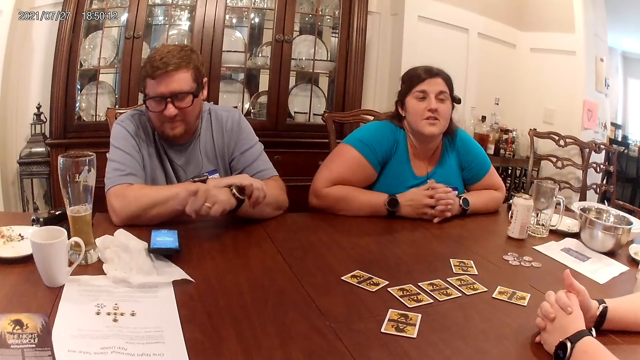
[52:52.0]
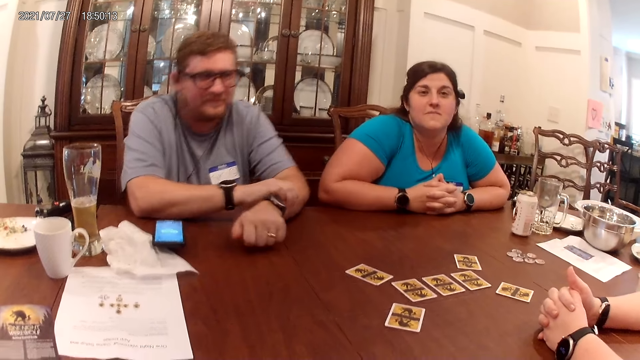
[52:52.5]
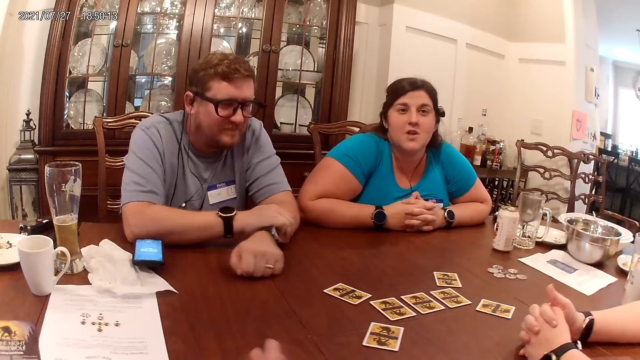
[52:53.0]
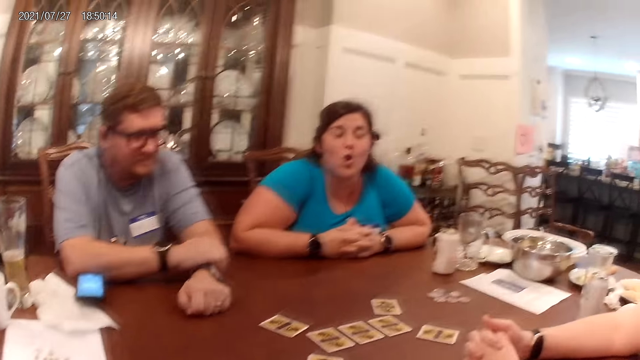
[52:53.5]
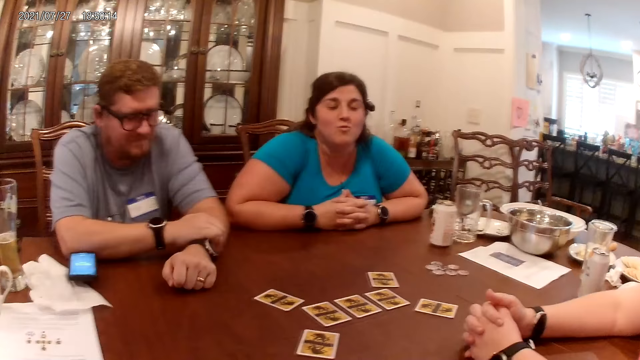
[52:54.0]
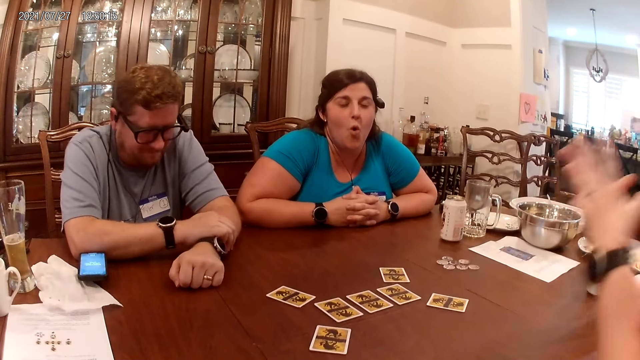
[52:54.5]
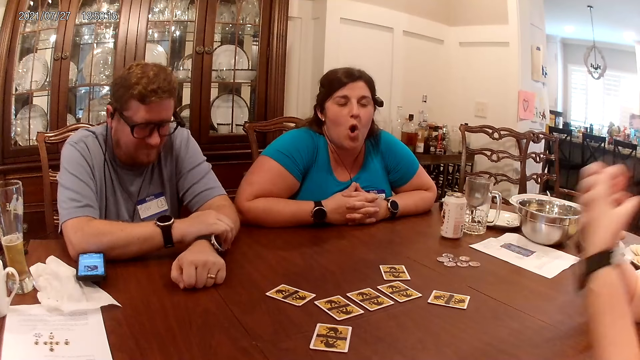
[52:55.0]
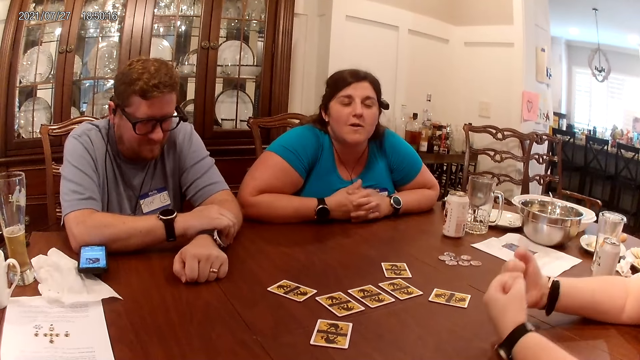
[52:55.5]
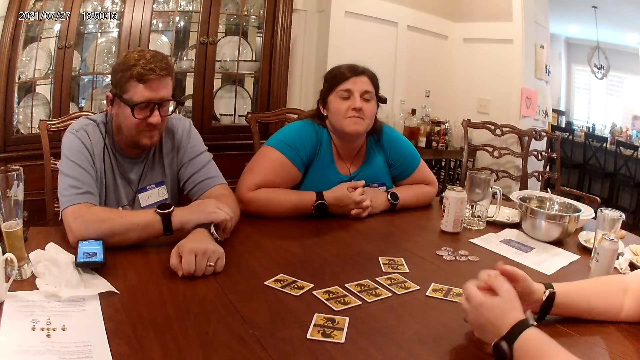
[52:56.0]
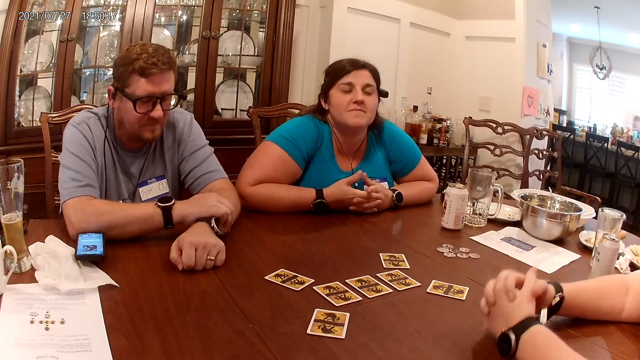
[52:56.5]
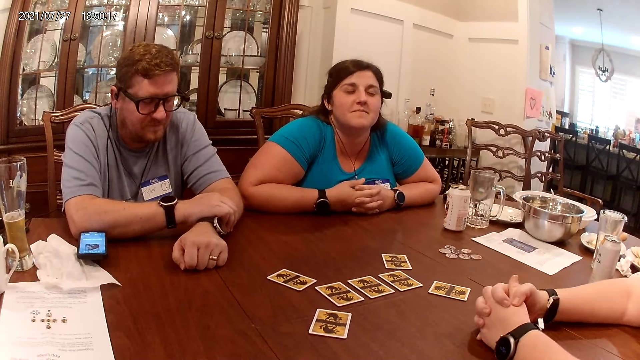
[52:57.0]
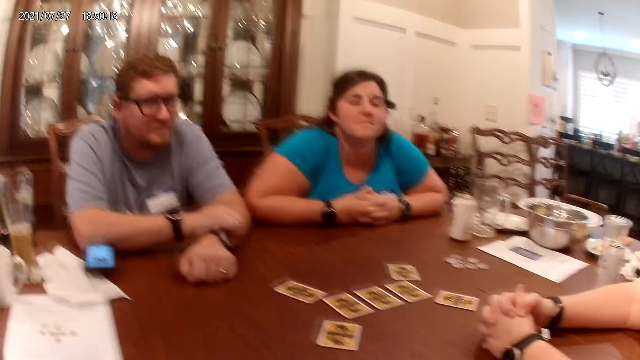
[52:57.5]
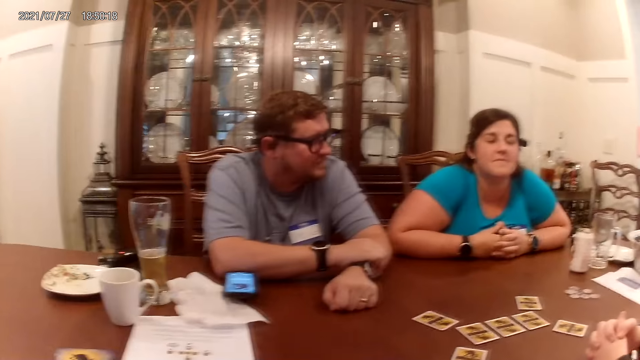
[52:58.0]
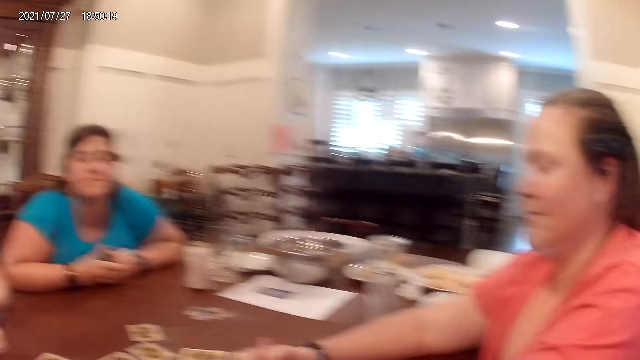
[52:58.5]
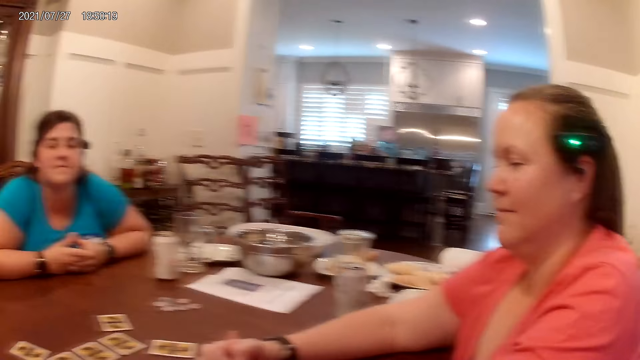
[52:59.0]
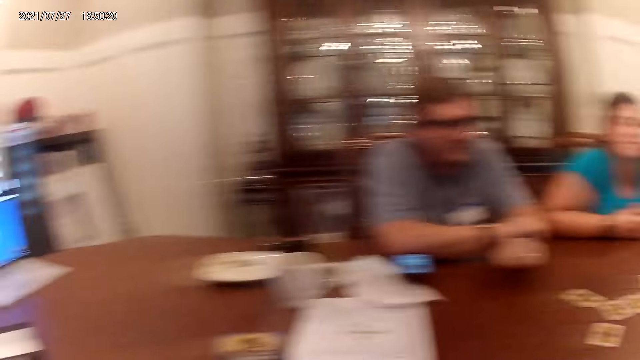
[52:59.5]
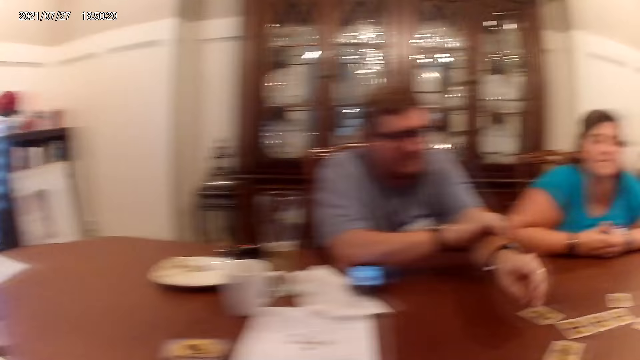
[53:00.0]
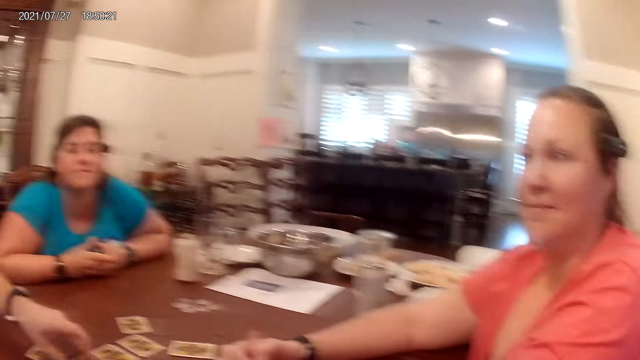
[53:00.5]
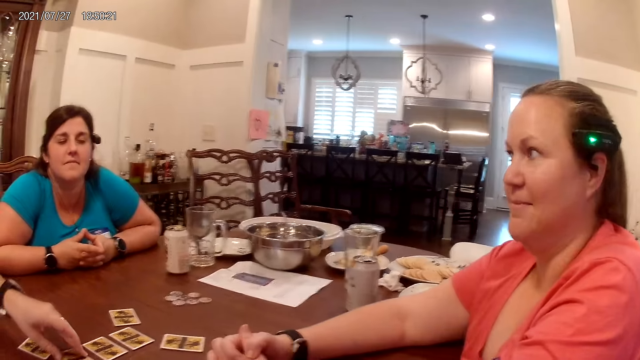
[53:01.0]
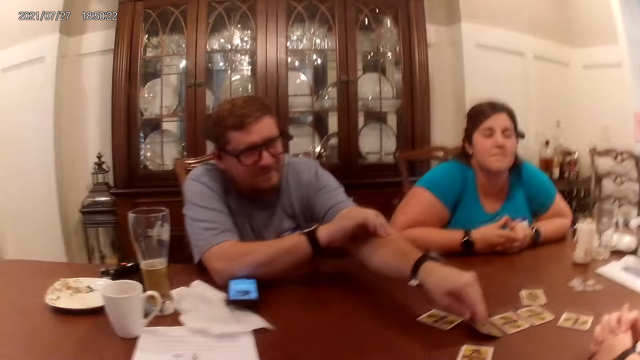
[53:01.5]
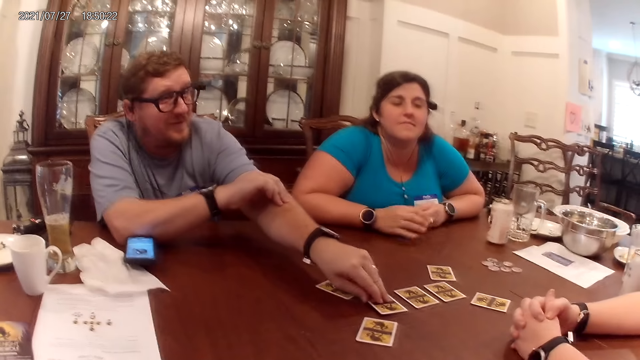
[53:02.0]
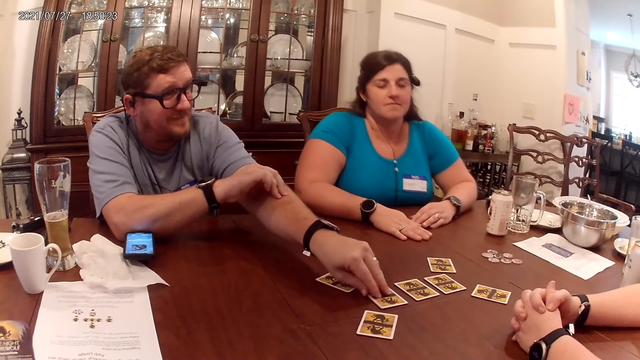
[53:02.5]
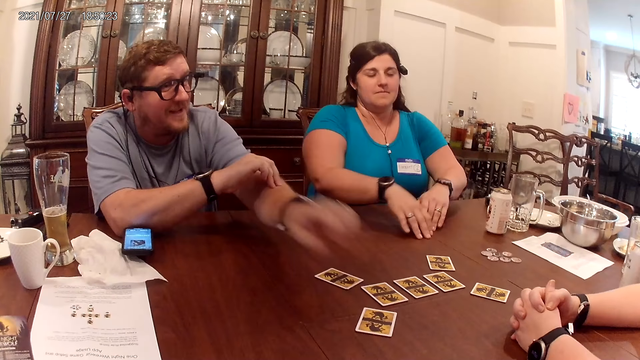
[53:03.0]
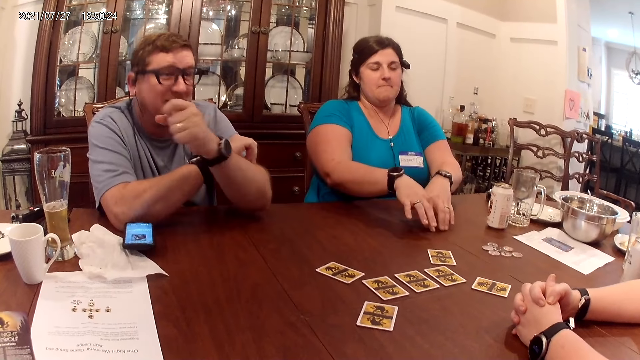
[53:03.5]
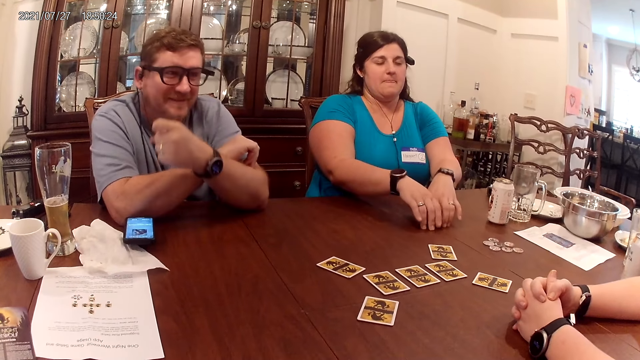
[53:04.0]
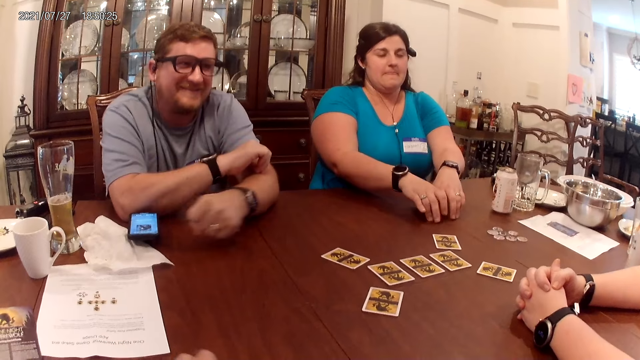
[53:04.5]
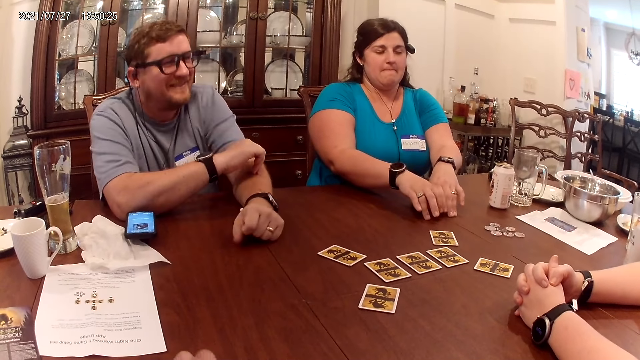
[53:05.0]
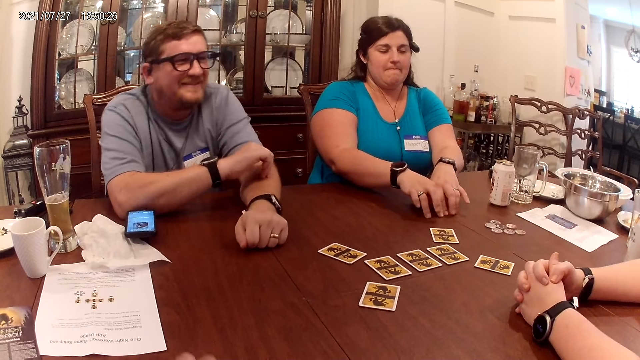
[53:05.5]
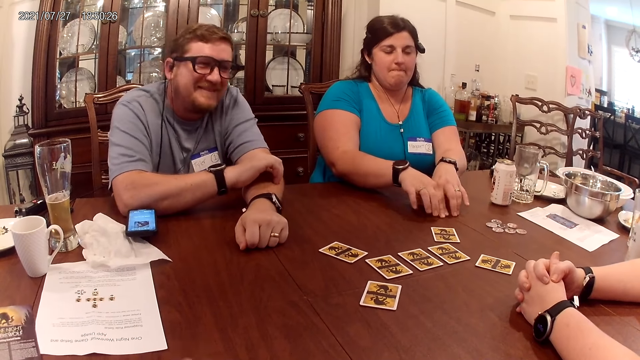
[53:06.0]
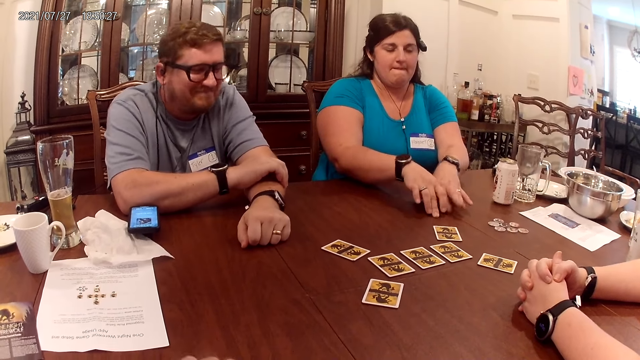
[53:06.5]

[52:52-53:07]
The man touches the card on the table with his left hand. He removes his left hand from the card. A woman taps the table with both hands. The camera wearer taps his left hand on the table.

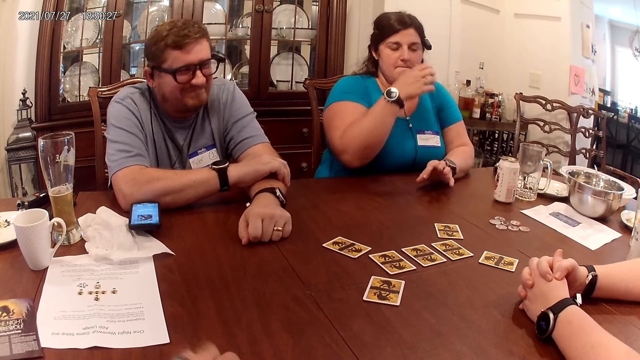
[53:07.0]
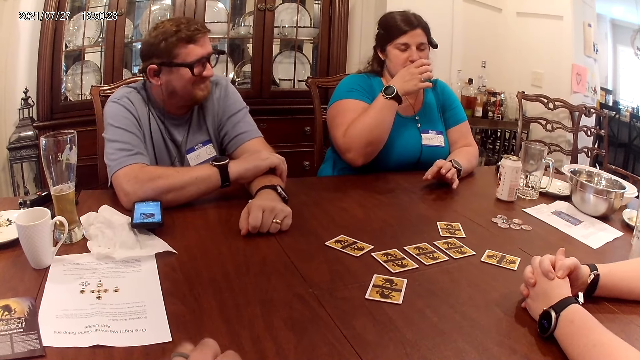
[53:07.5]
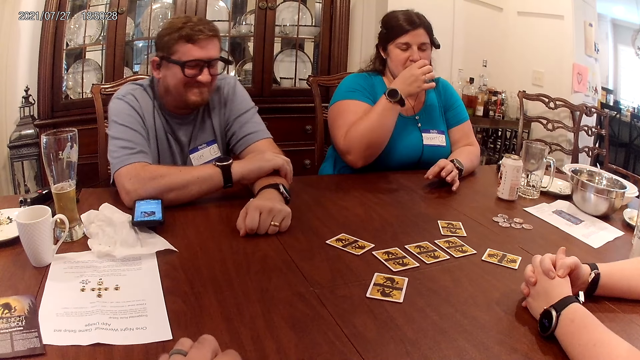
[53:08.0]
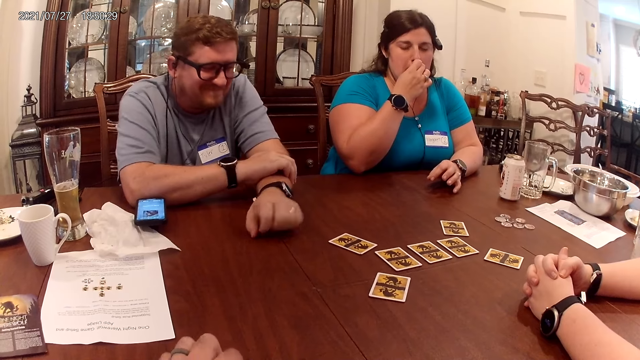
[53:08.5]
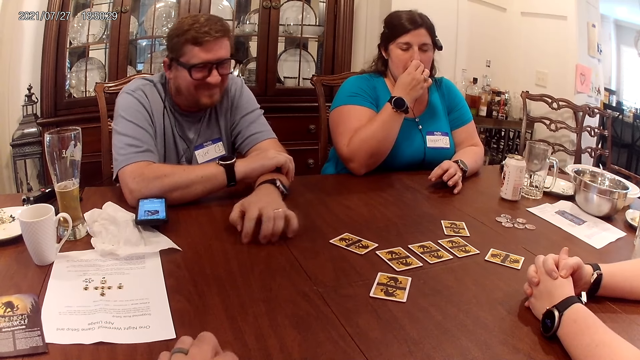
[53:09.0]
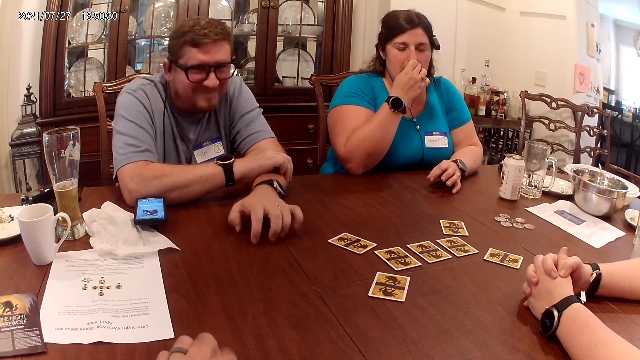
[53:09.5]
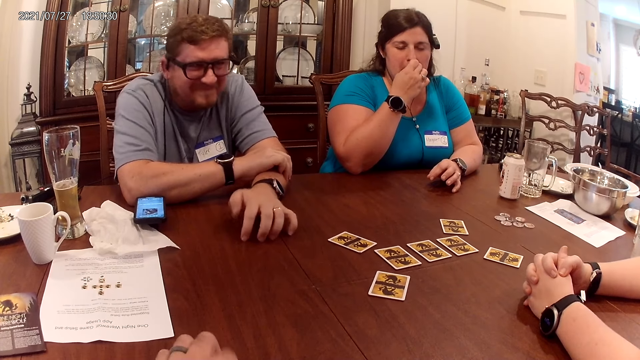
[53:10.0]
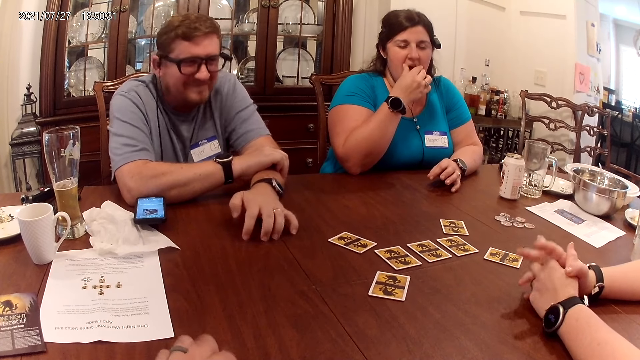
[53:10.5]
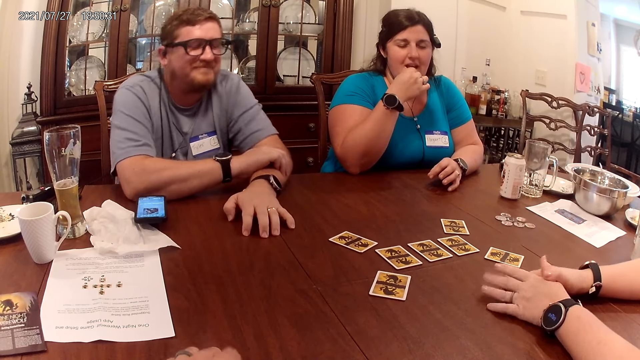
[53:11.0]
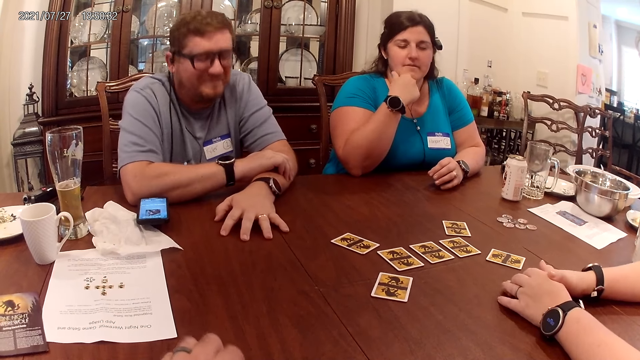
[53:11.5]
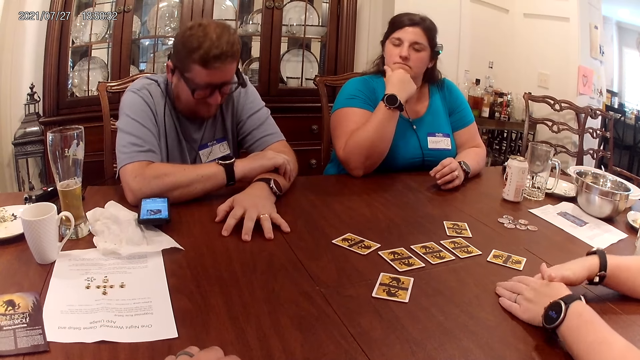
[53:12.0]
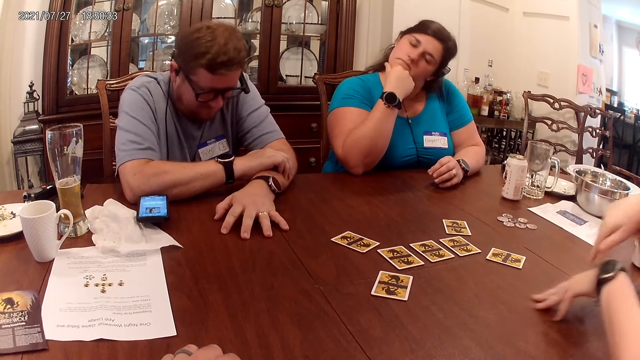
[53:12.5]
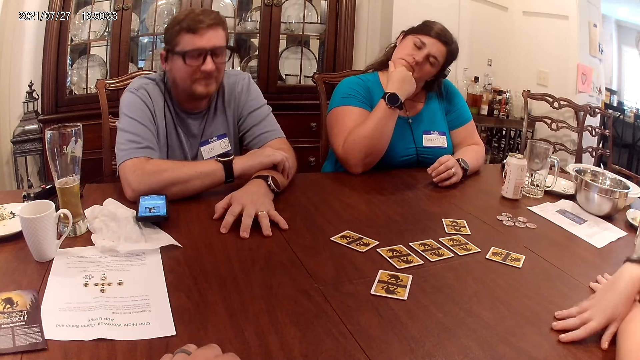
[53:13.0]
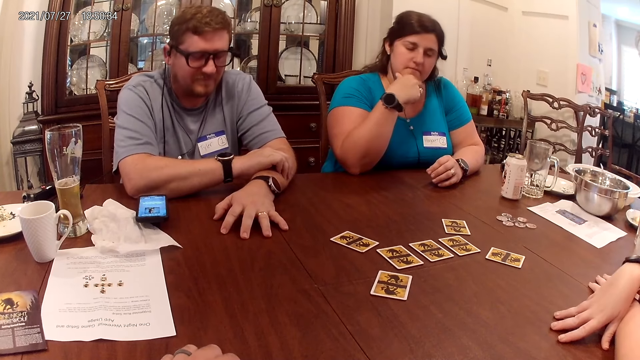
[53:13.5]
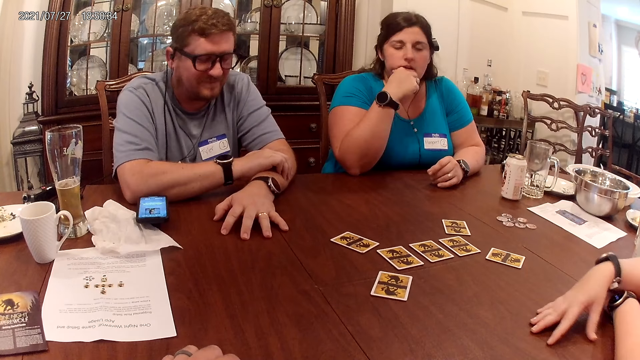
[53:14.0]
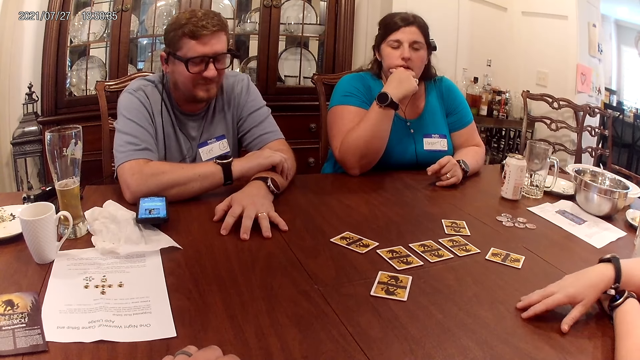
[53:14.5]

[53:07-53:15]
The man taps the table with his left hand.
